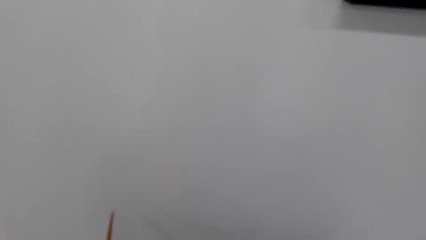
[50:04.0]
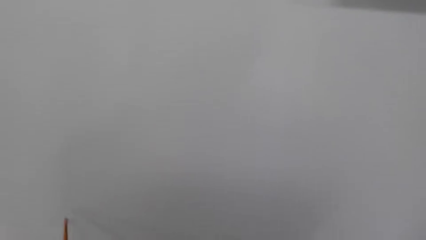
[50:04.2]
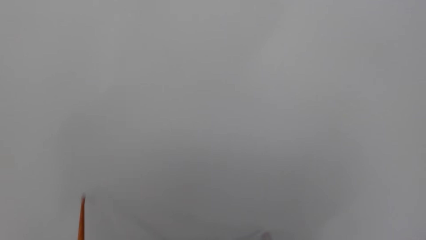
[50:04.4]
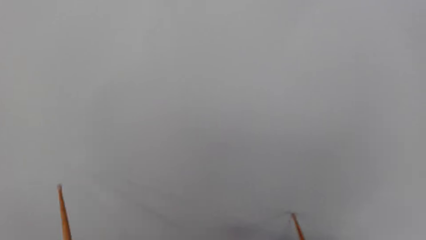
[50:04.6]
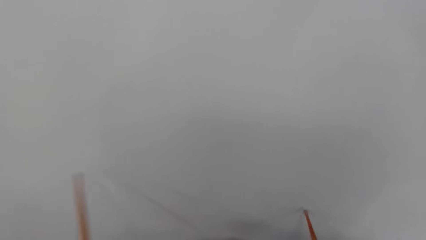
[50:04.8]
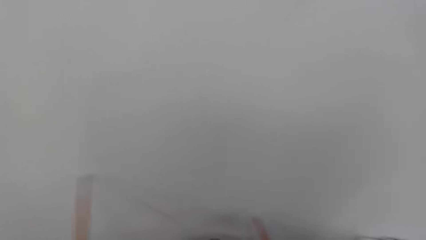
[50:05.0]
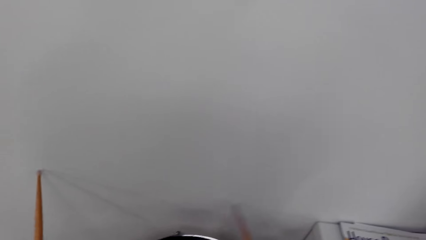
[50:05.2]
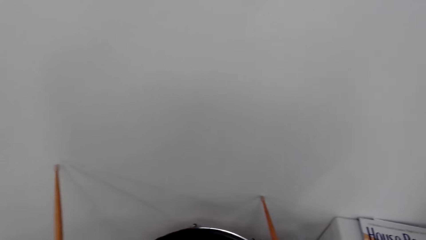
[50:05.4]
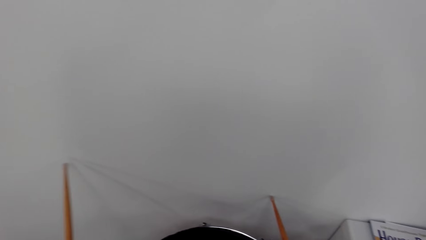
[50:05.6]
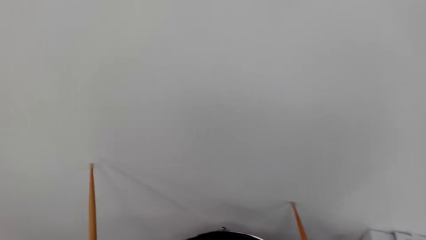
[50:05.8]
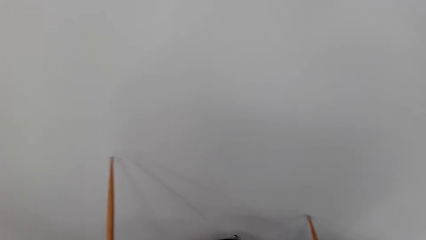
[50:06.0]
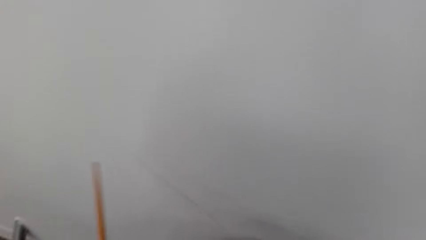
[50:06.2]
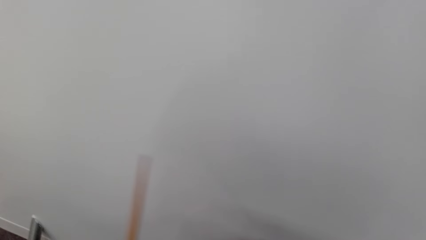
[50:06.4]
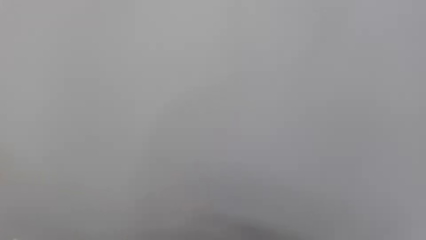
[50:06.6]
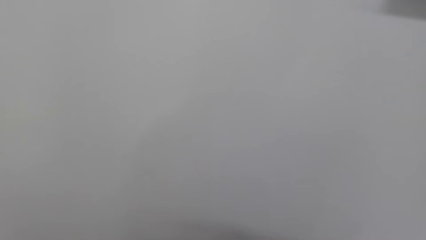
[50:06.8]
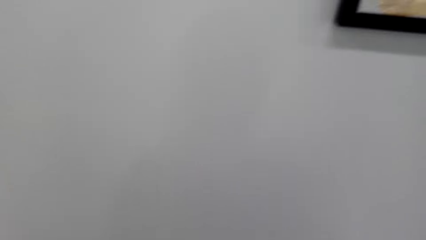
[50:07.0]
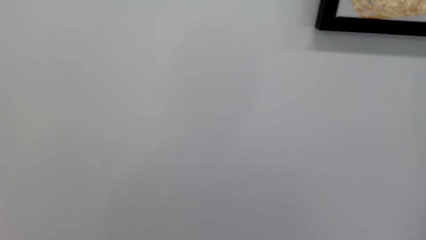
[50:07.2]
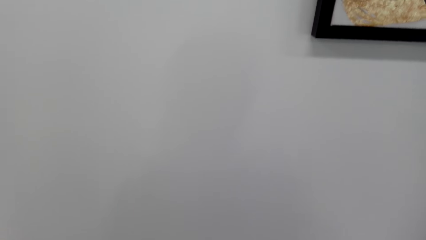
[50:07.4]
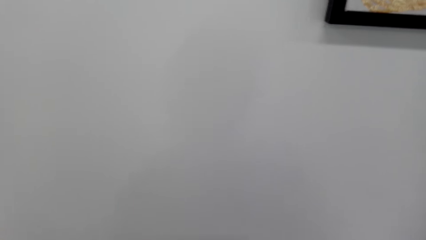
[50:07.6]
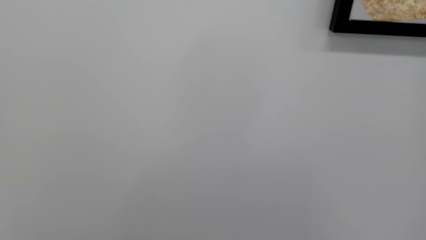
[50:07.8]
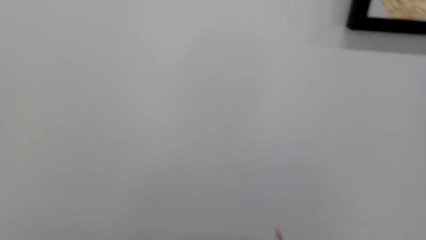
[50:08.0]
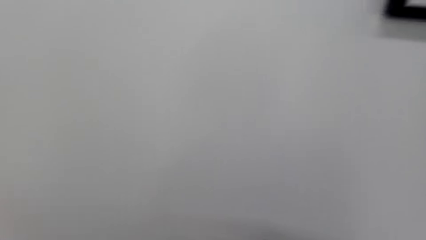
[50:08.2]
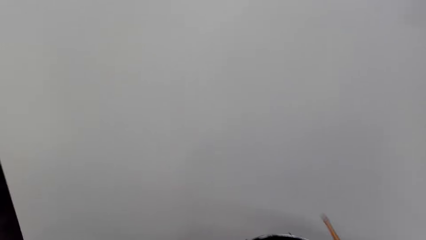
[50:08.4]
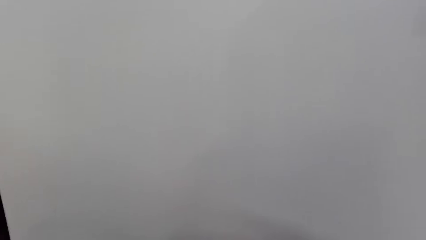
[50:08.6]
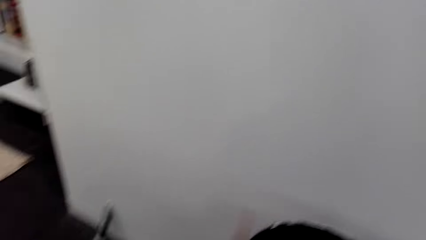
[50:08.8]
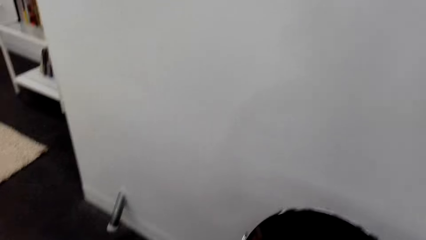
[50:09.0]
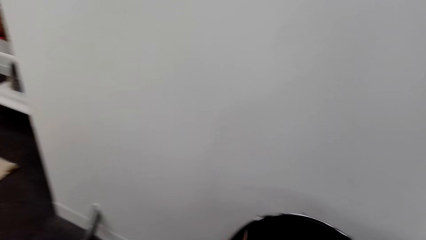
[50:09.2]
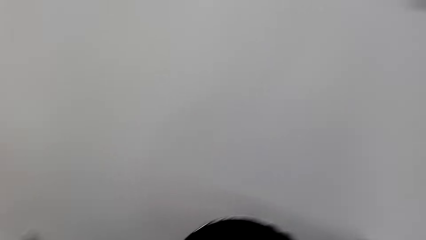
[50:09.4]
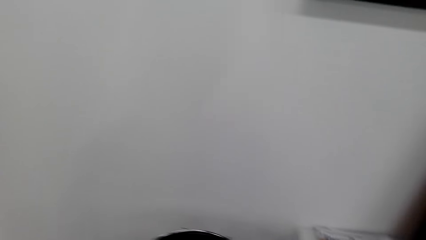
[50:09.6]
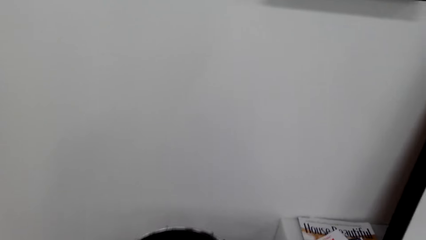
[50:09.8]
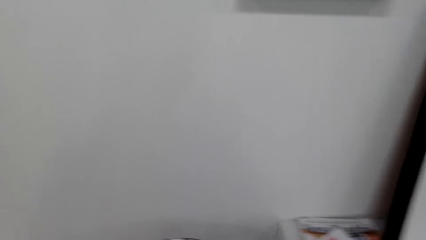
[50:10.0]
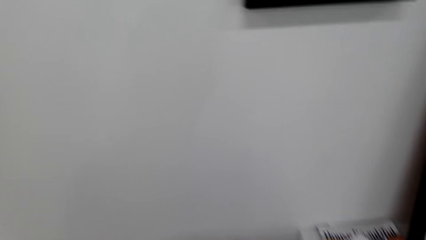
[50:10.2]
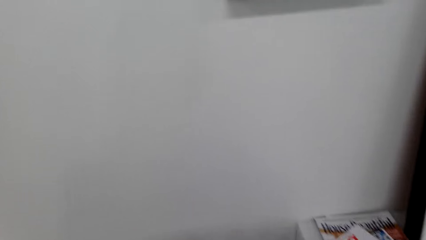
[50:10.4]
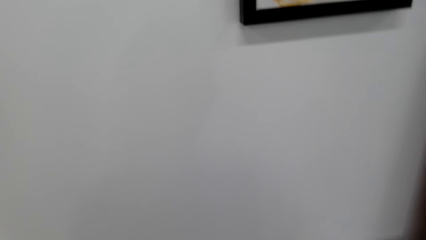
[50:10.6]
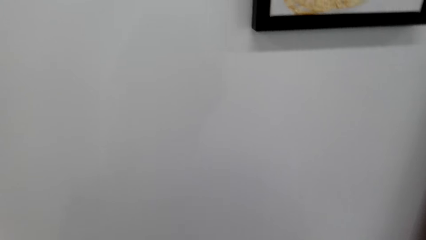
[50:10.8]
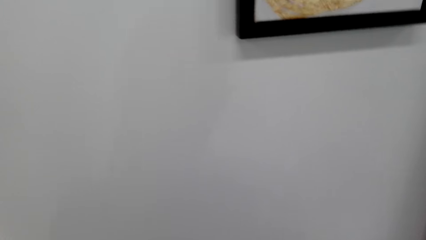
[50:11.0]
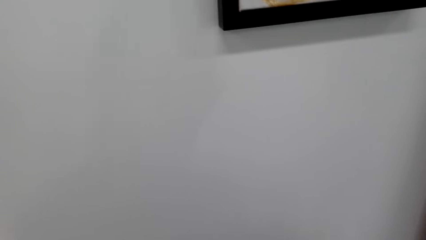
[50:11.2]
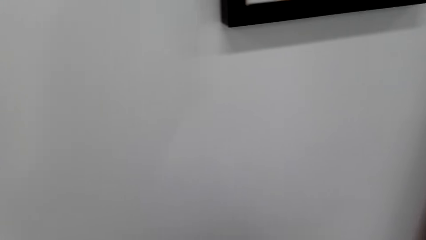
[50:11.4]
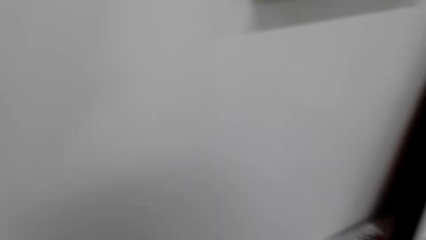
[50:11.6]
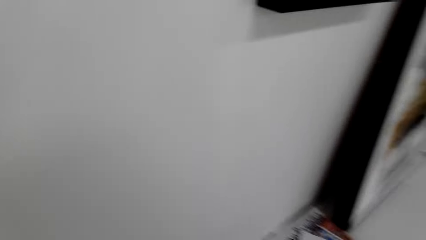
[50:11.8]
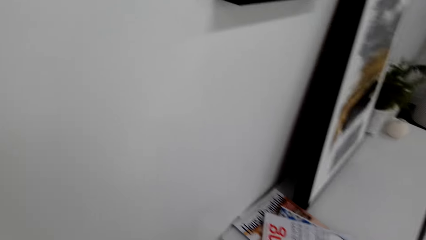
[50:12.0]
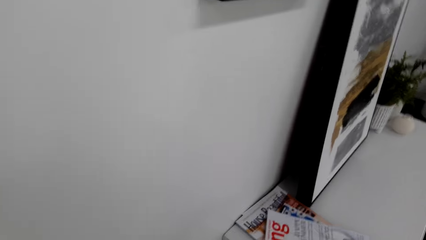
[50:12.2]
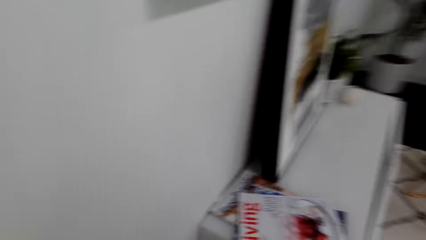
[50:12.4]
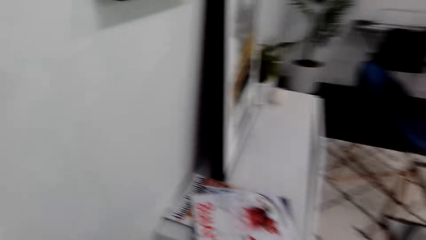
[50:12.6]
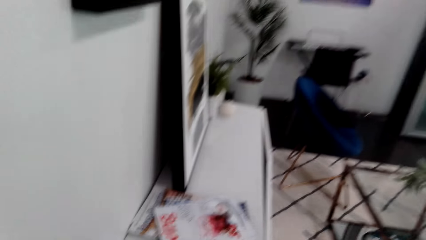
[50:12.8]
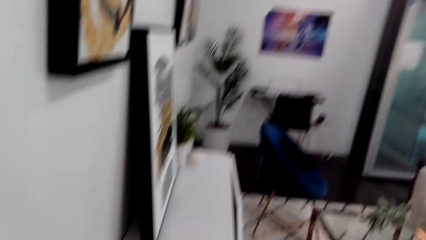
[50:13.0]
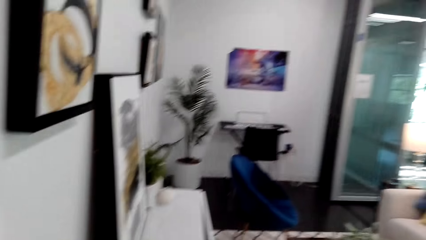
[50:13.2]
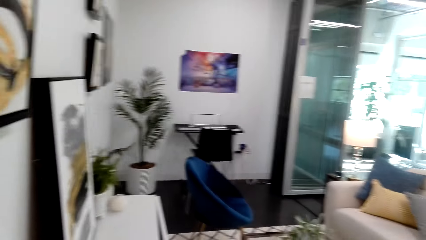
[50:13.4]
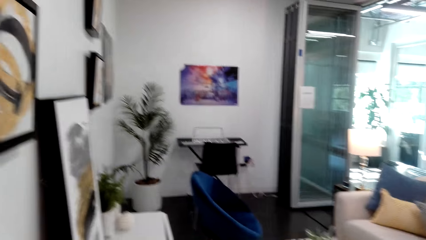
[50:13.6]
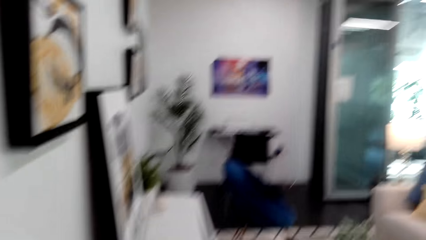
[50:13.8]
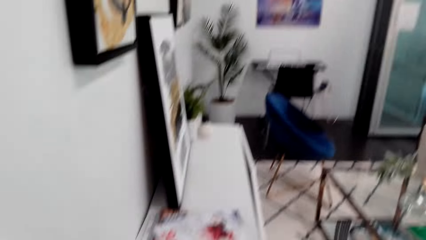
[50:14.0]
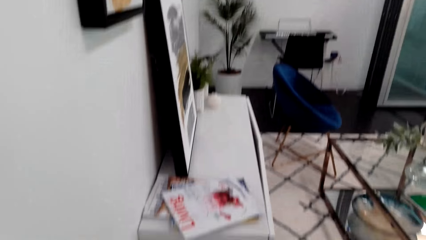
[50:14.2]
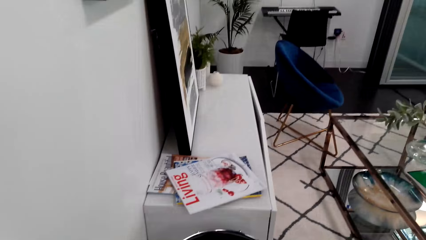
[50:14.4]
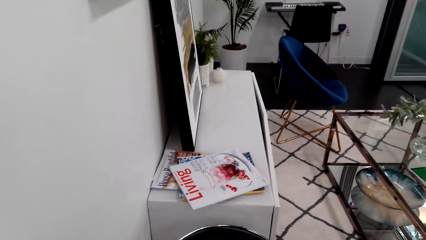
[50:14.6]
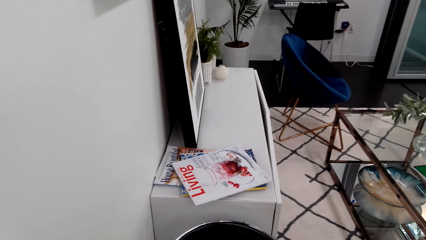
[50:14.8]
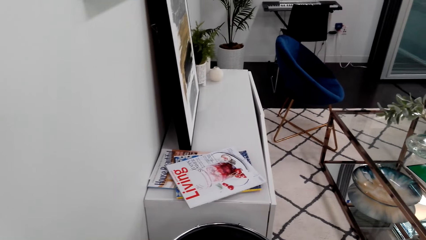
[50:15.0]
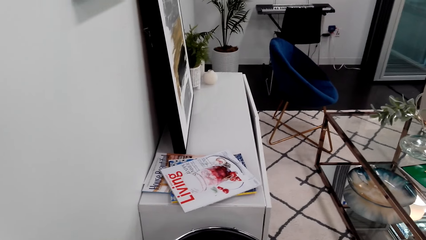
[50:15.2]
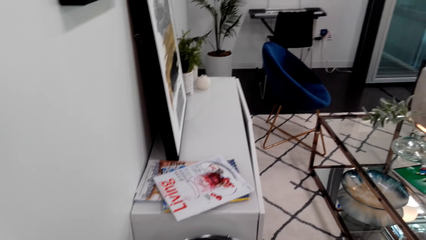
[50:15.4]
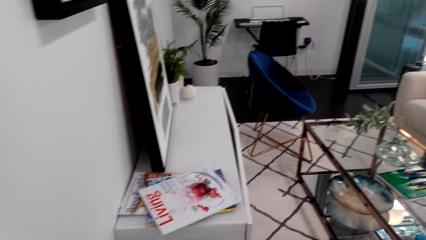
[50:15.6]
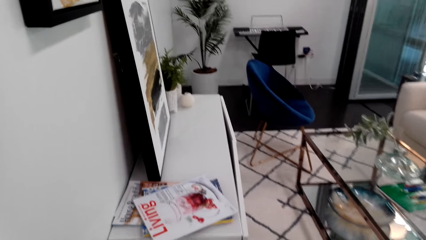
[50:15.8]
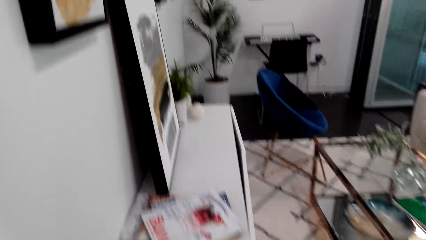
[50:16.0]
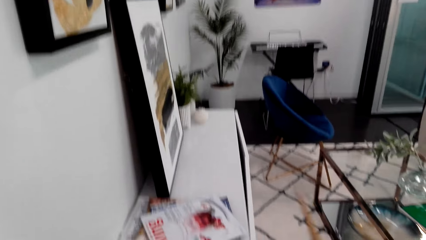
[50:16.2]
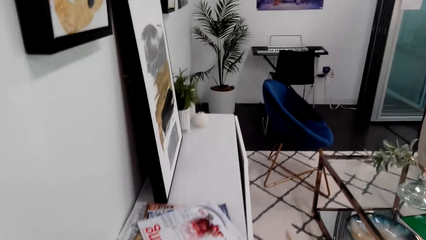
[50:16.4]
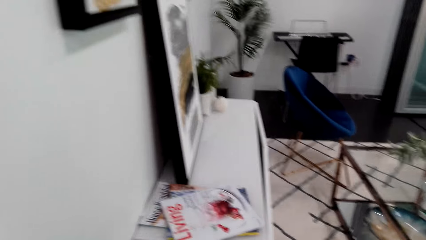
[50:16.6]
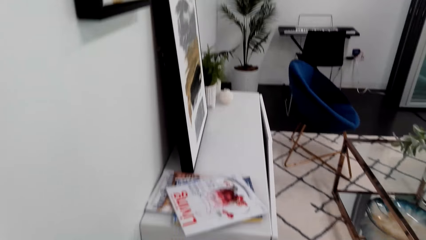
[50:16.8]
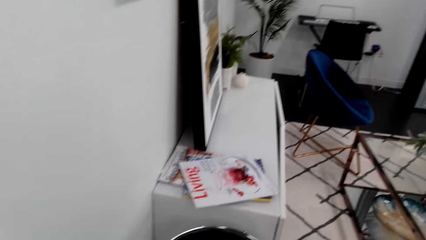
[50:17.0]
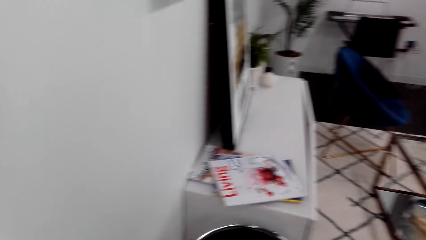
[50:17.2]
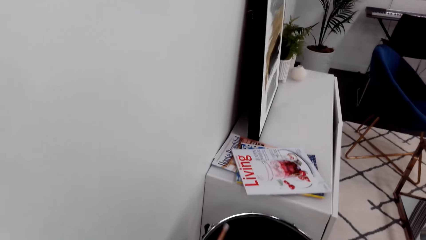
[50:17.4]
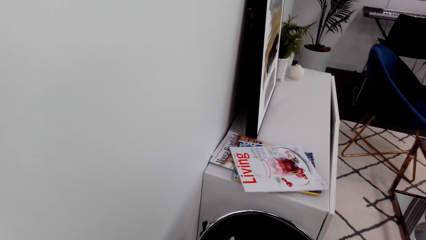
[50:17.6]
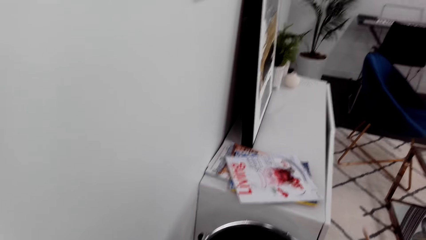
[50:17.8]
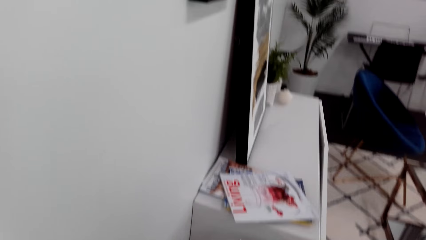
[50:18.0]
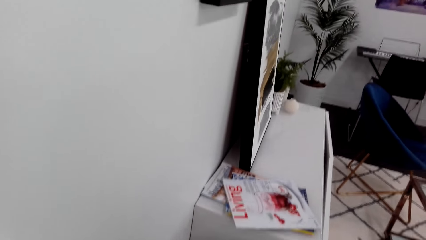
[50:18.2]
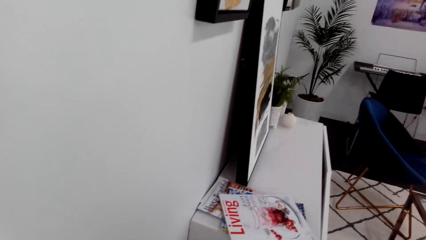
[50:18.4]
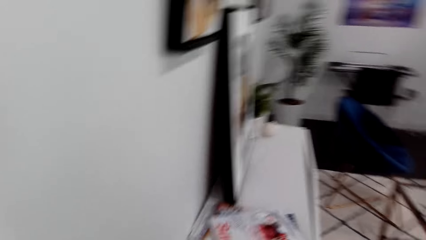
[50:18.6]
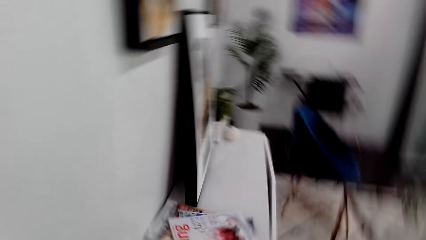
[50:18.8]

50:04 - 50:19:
The camera wearer looks around. They shake their head rhythmically.
